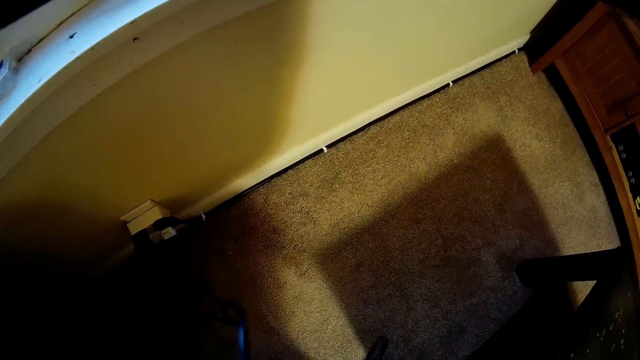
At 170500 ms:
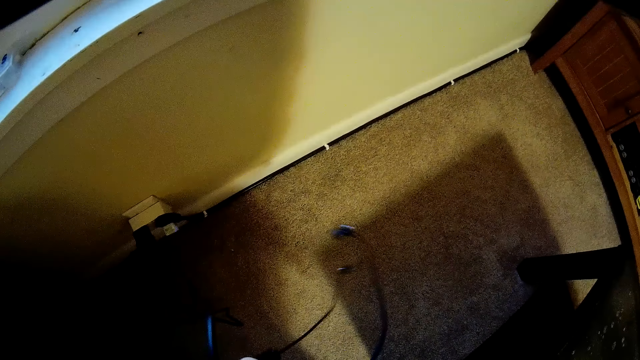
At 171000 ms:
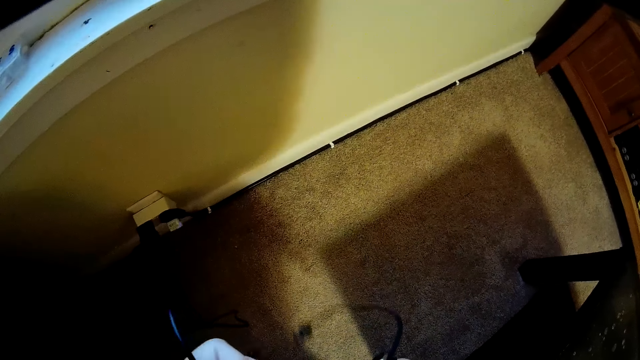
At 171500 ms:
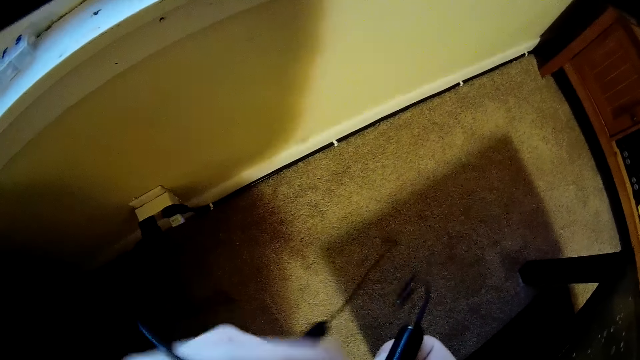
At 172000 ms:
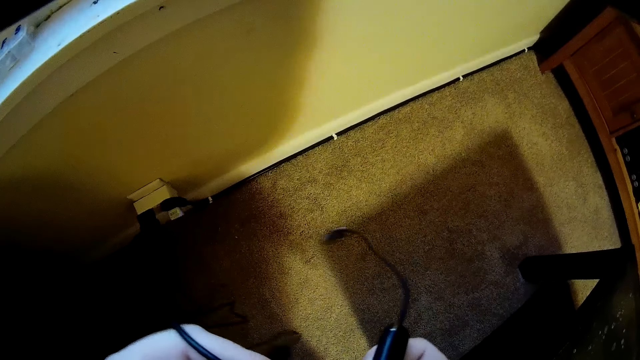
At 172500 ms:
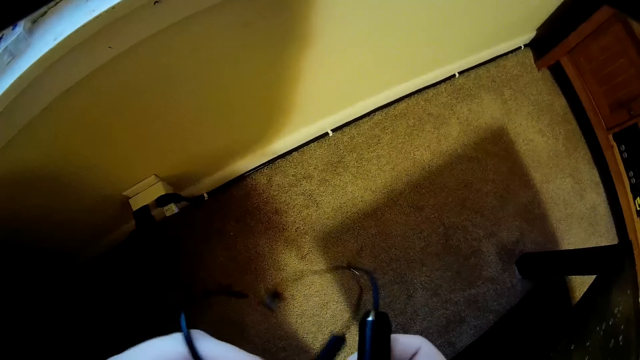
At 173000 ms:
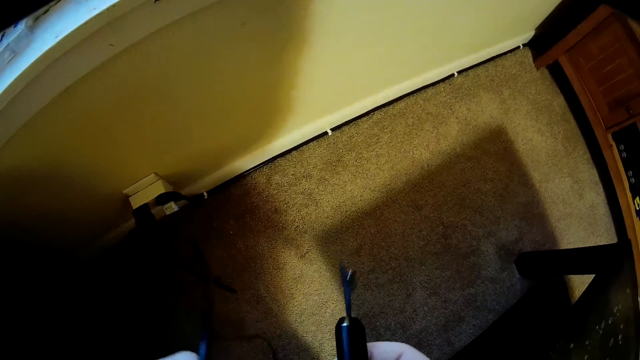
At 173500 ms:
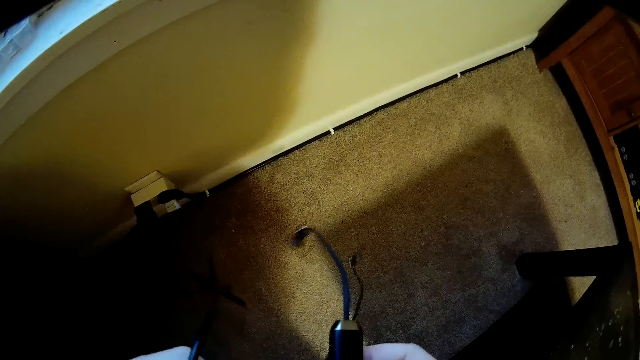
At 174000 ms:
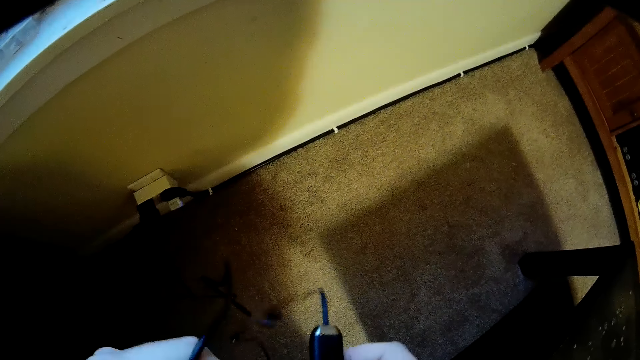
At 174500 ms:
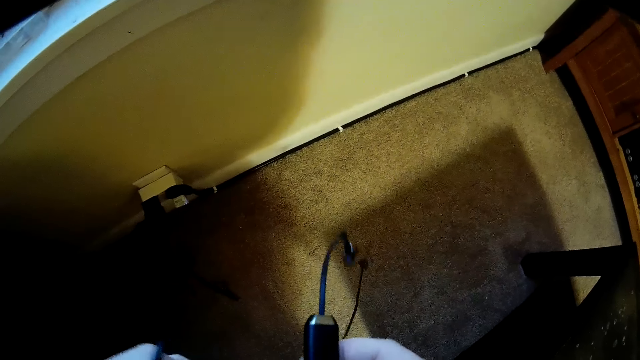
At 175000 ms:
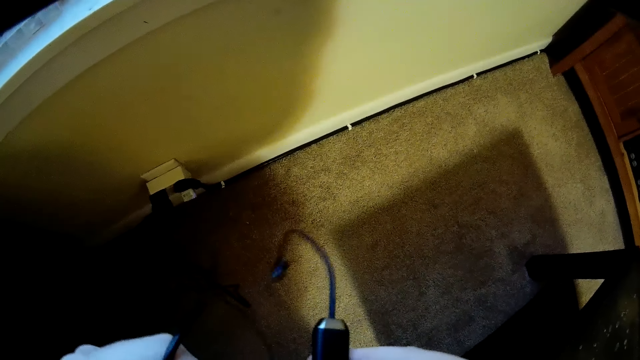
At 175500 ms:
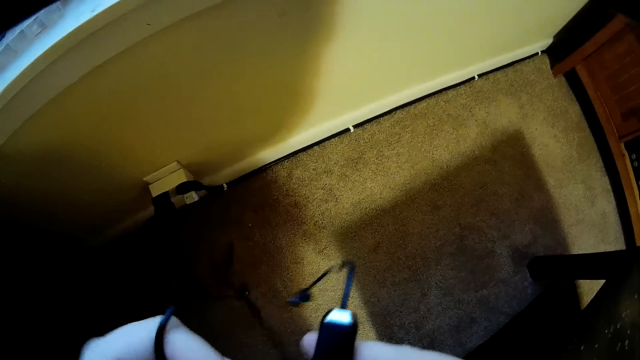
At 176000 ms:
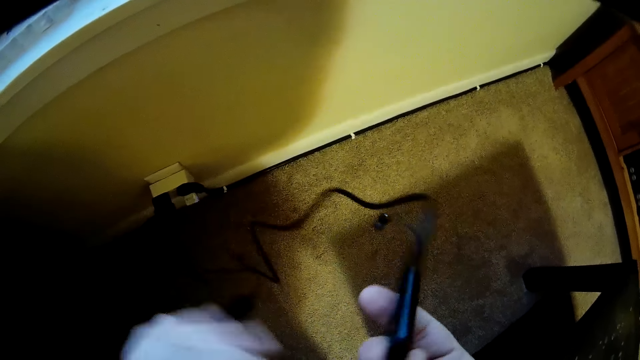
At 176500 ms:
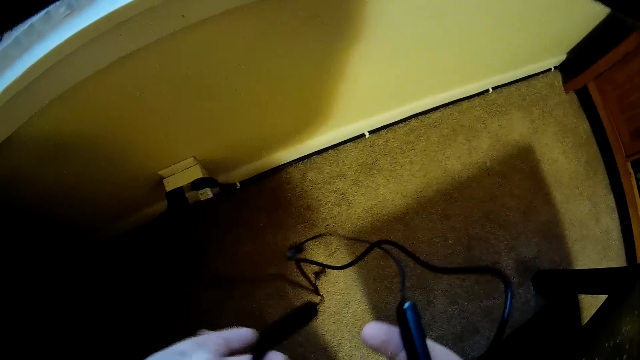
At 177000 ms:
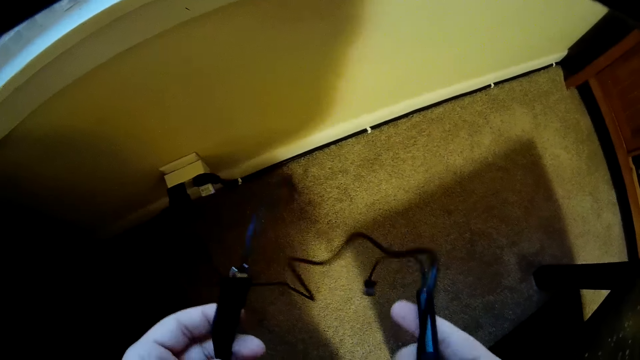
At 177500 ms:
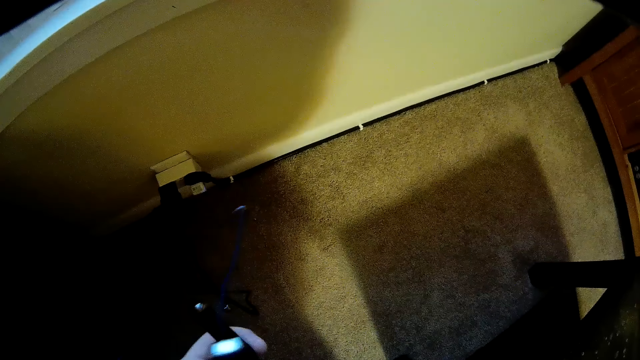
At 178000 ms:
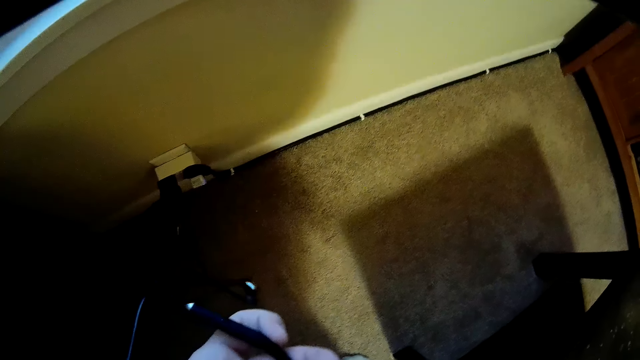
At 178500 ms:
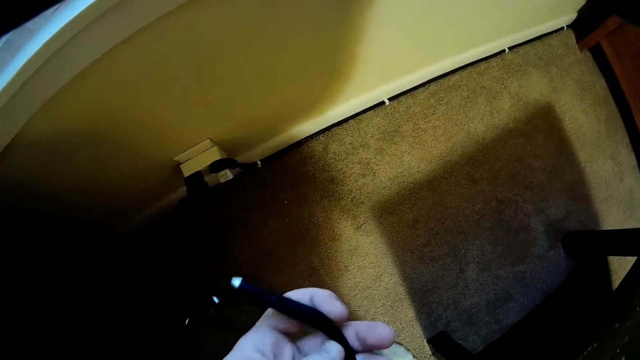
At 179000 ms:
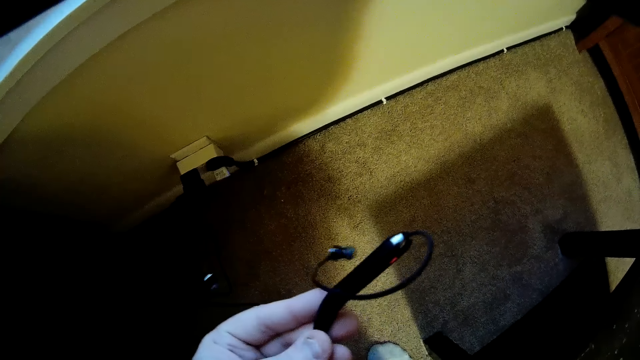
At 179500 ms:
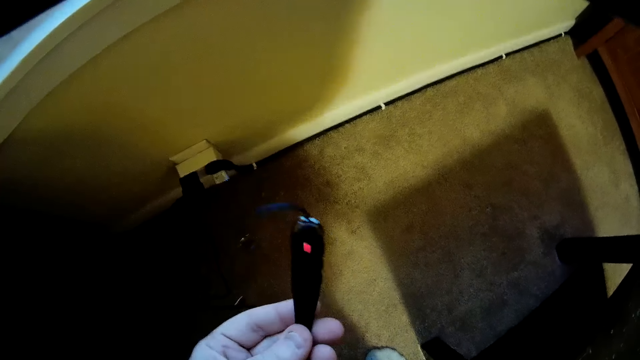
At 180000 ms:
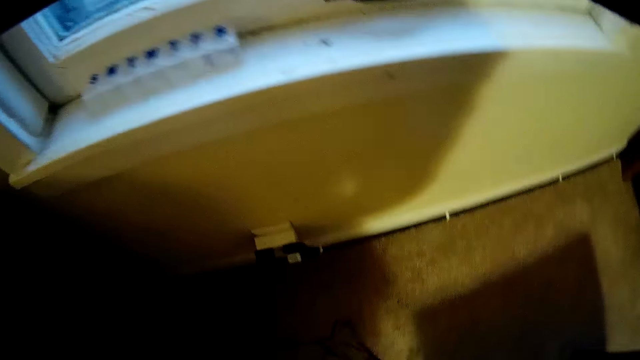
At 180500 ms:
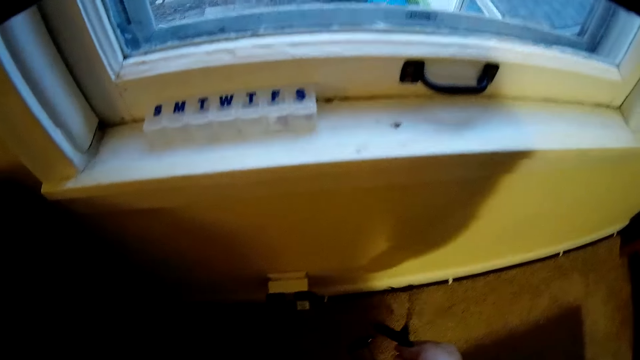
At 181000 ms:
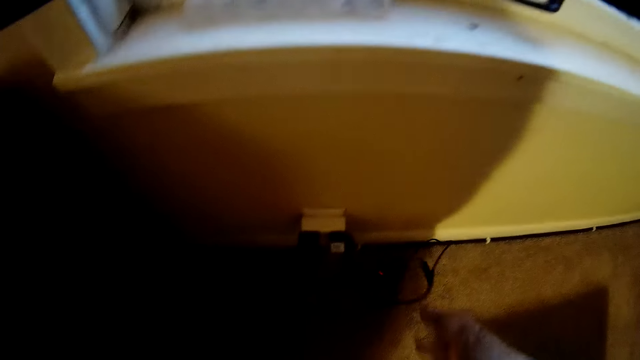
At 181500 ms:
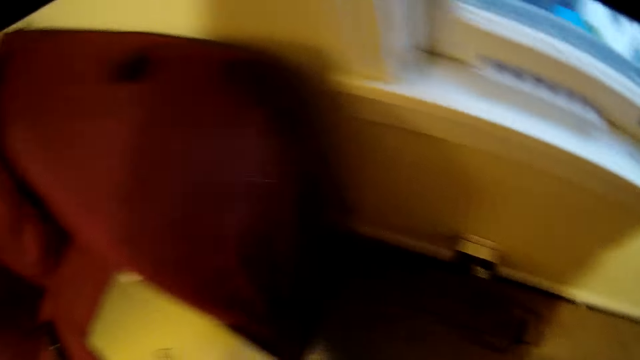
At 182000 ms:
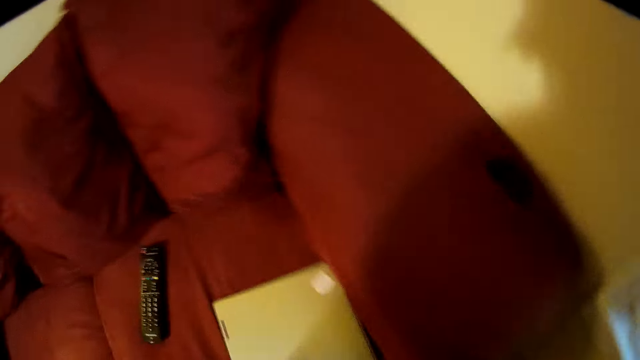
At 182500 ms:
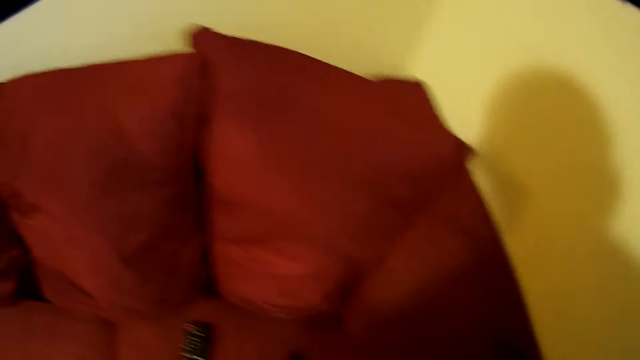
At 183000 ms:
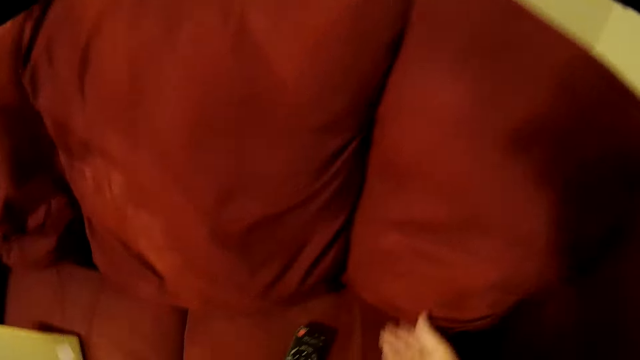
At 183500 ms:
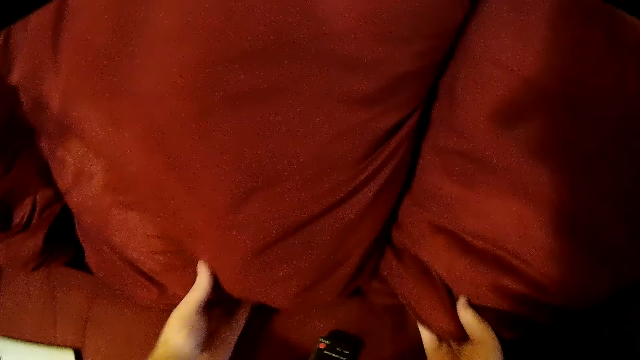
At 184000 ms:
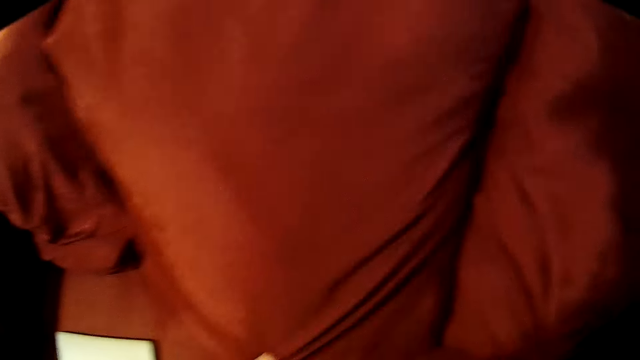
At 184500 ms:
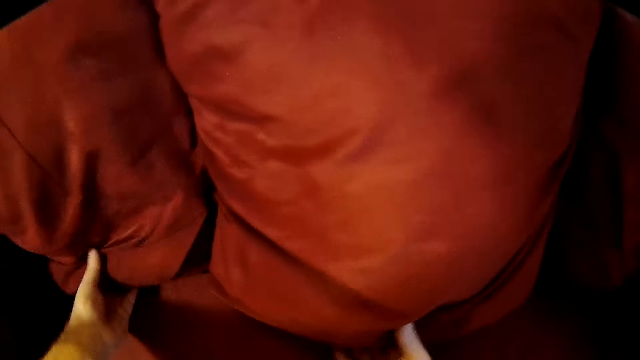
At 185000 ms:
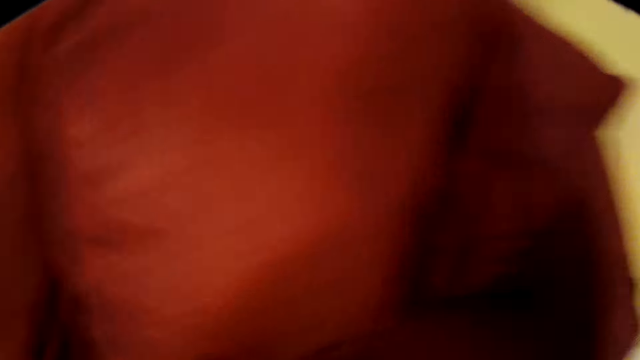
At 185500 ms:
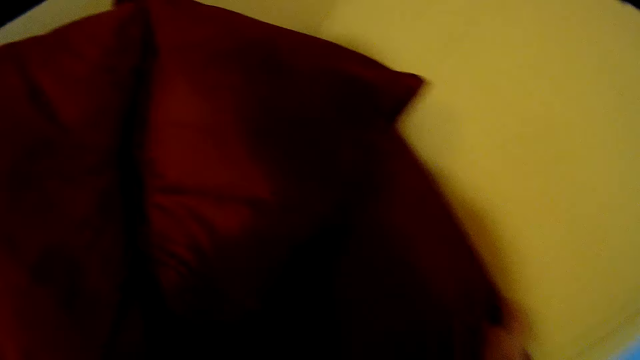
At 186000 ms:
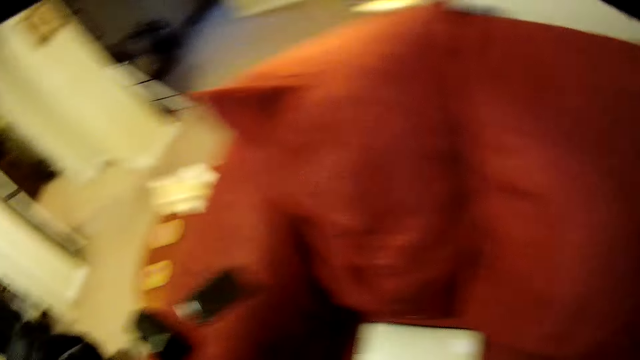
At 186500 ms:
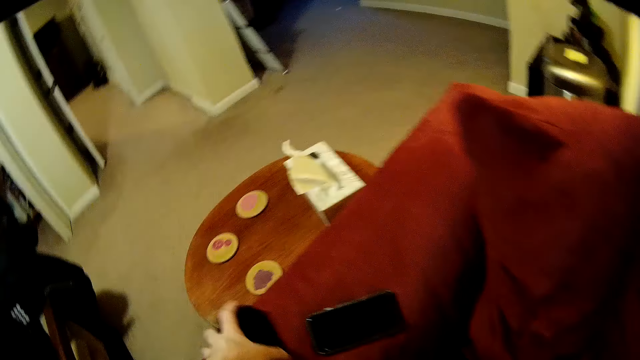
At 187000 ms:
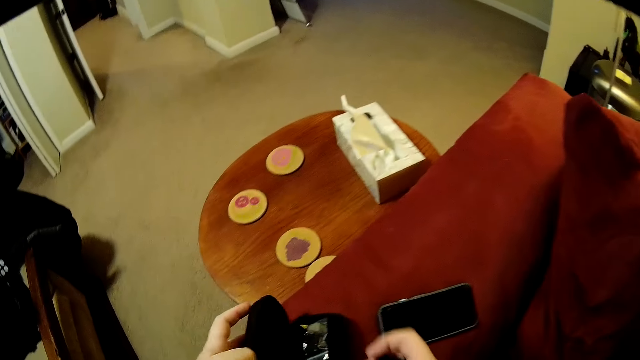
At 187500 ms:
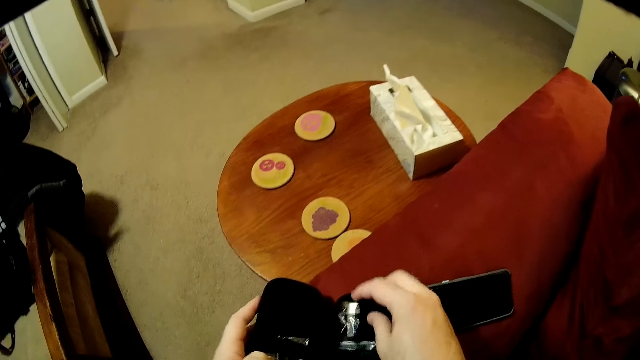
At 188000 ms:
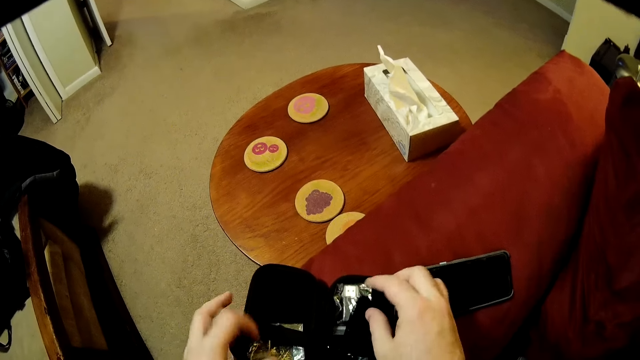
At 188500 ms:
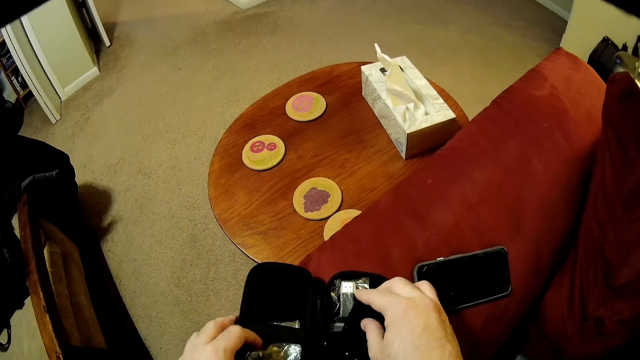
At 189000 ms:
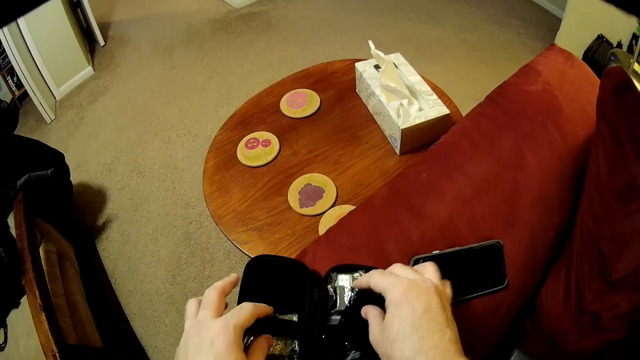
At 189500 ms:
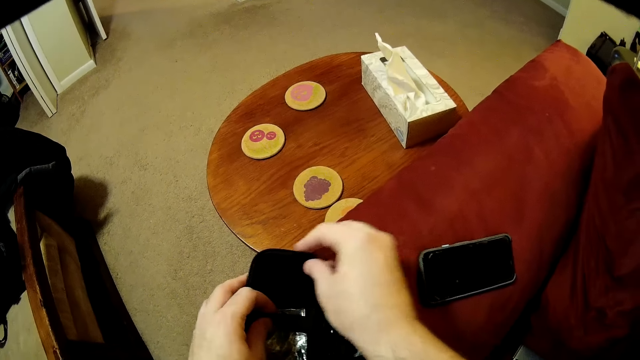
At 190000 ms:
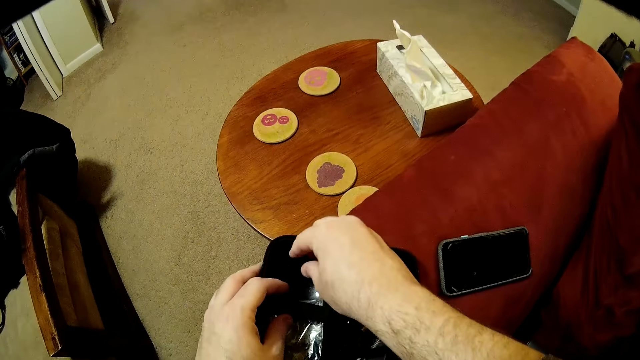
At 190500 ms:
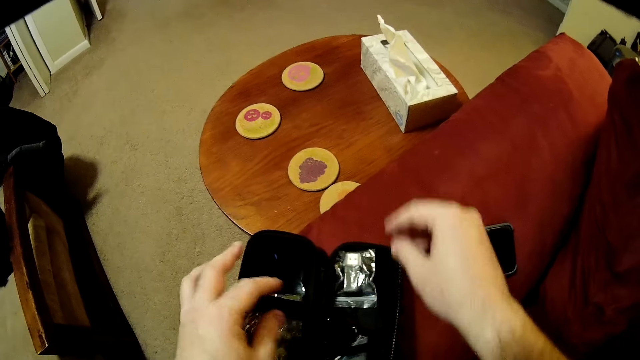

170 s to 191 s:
The camera wearer checks on a Bluetooth headset. They unwind the rechargeable wireless Bluetooth headphone. They drop the Bluetooth headset down. They turn around. They arrange the cushions on the sofa. They open a purse.
